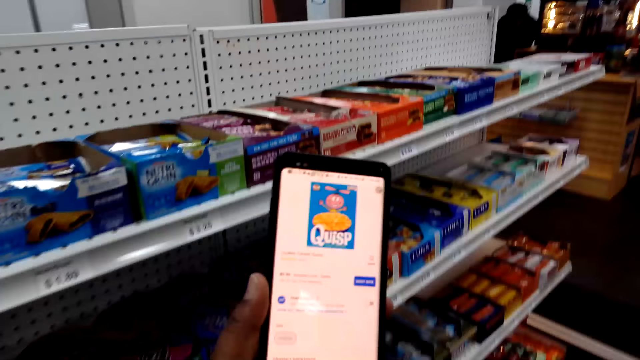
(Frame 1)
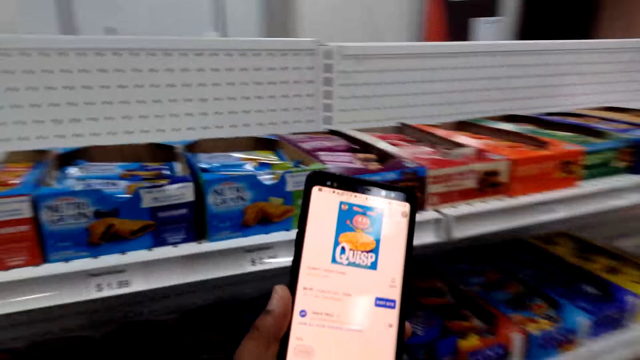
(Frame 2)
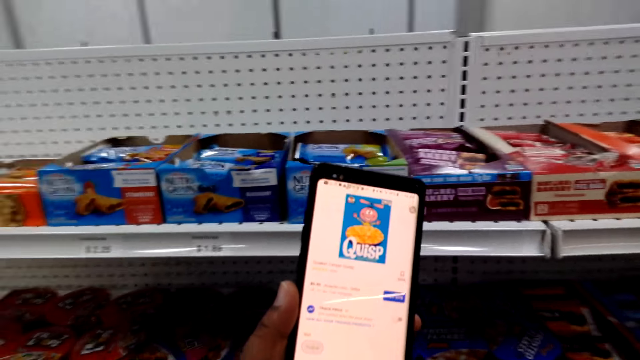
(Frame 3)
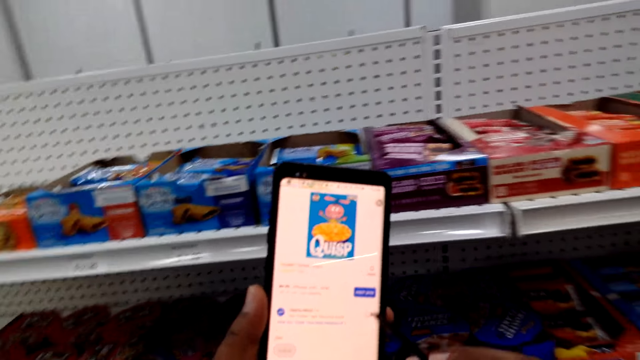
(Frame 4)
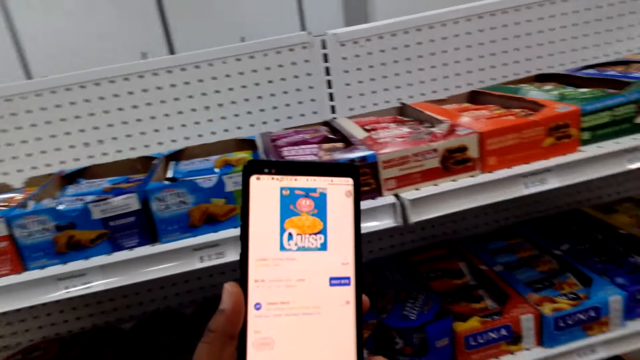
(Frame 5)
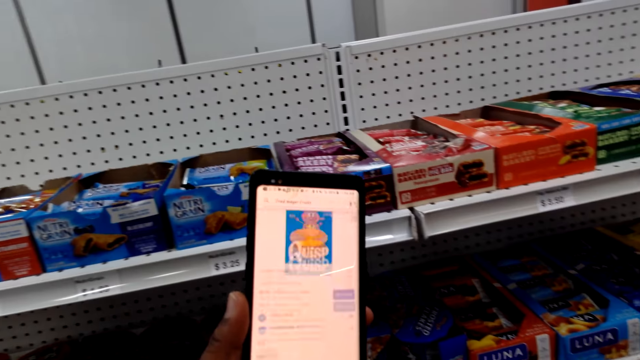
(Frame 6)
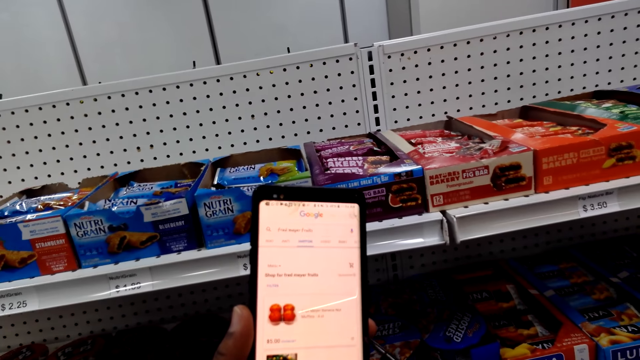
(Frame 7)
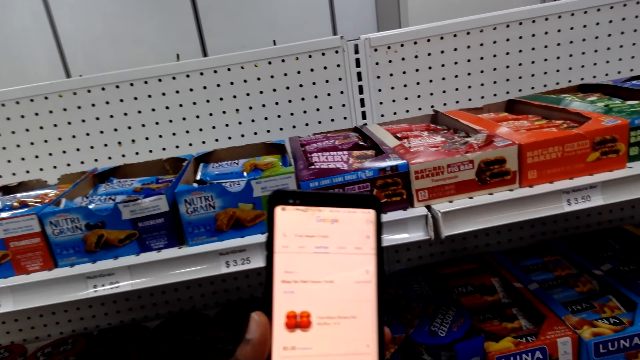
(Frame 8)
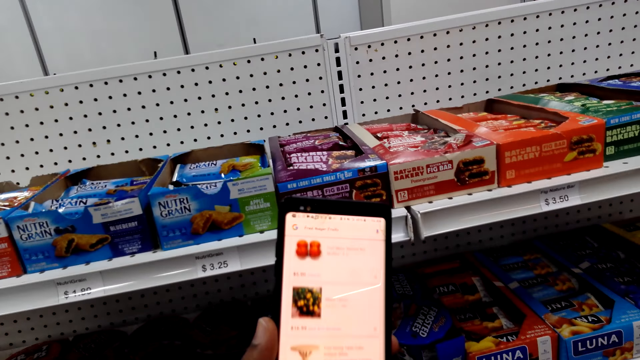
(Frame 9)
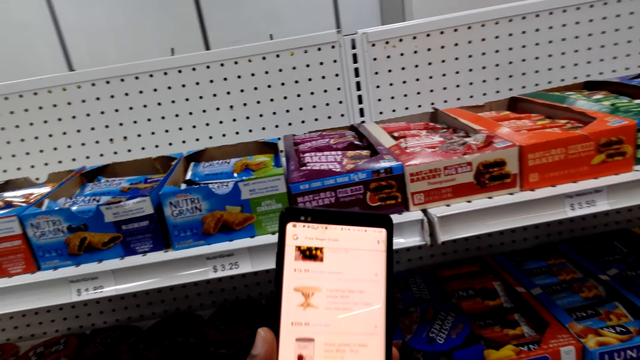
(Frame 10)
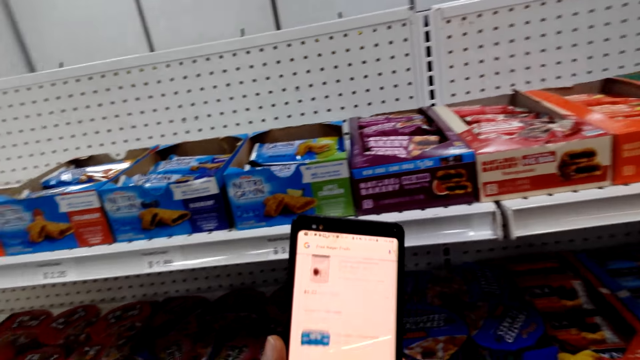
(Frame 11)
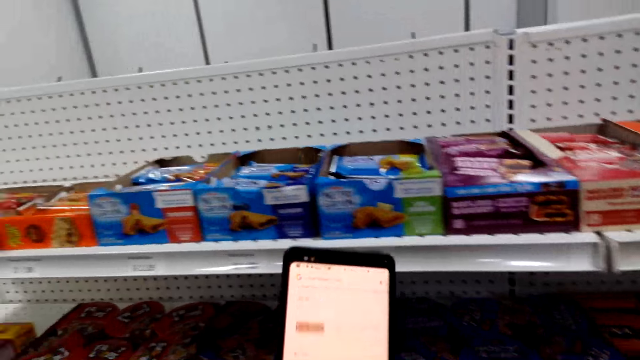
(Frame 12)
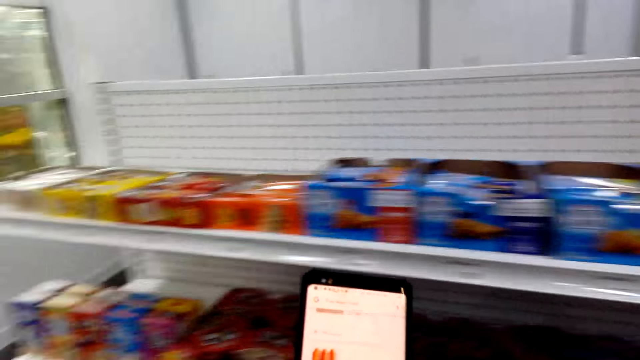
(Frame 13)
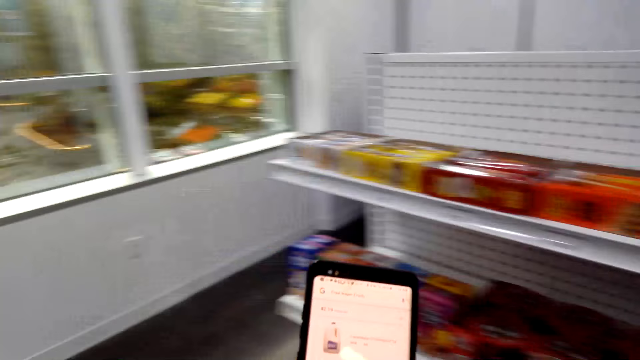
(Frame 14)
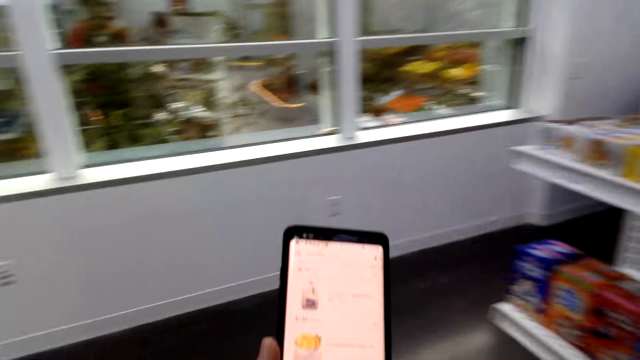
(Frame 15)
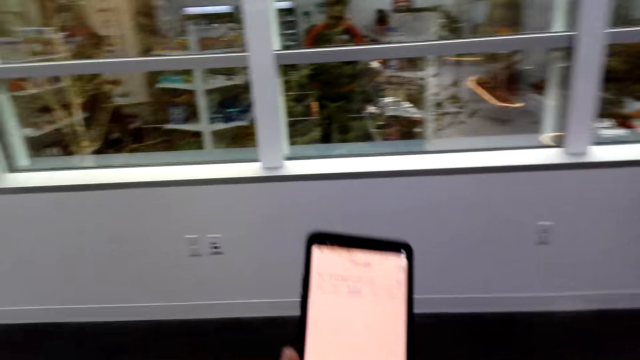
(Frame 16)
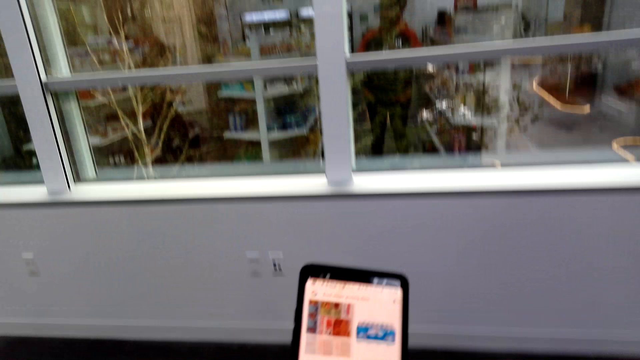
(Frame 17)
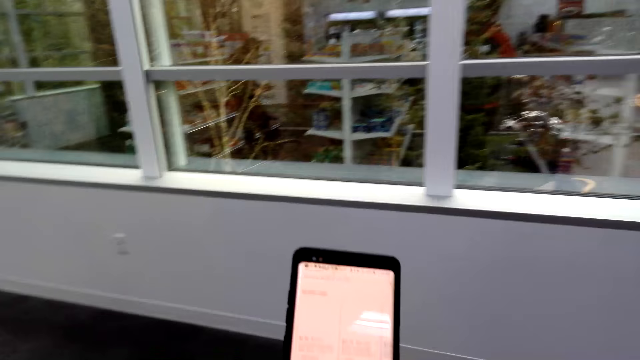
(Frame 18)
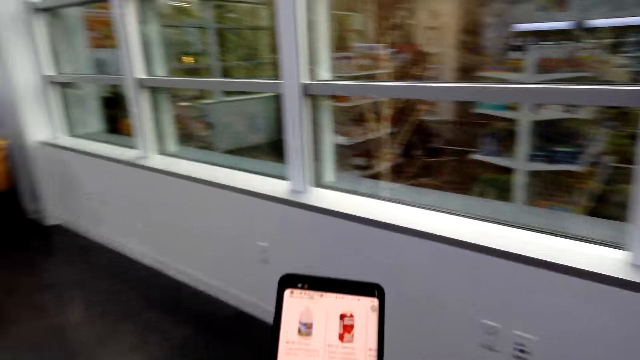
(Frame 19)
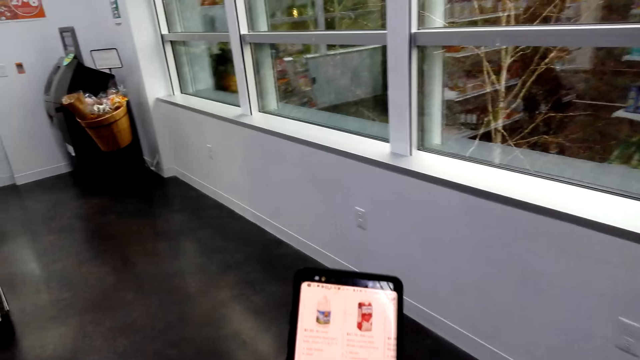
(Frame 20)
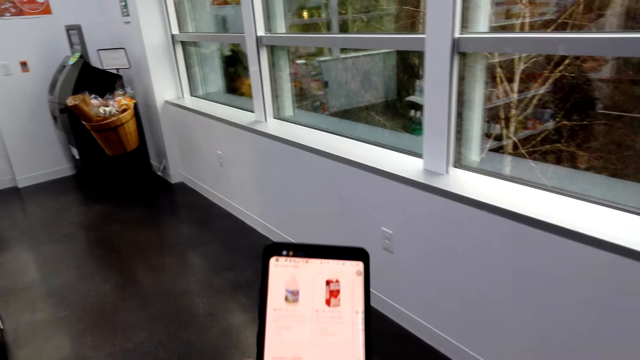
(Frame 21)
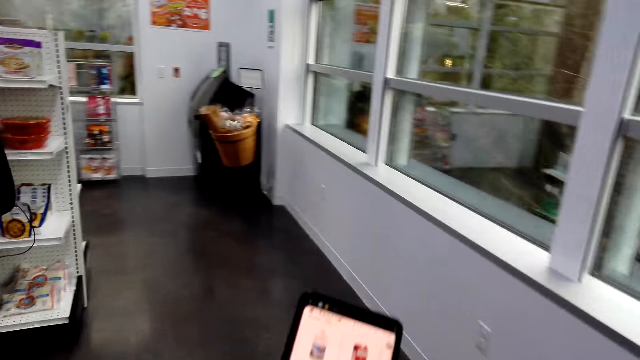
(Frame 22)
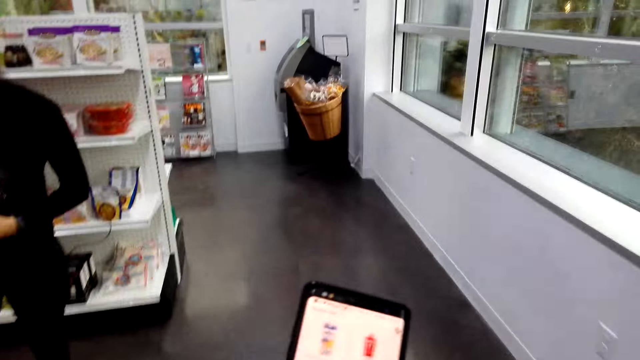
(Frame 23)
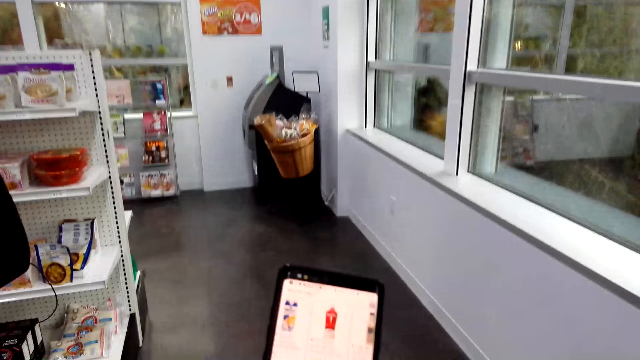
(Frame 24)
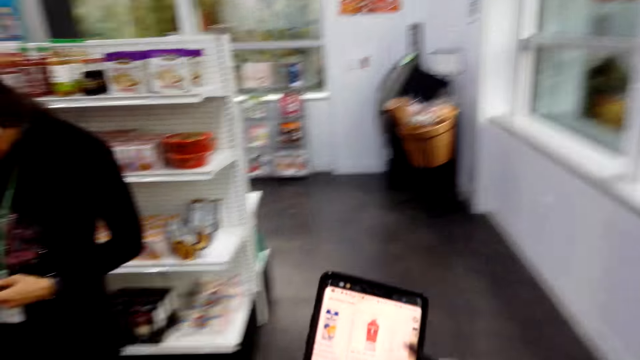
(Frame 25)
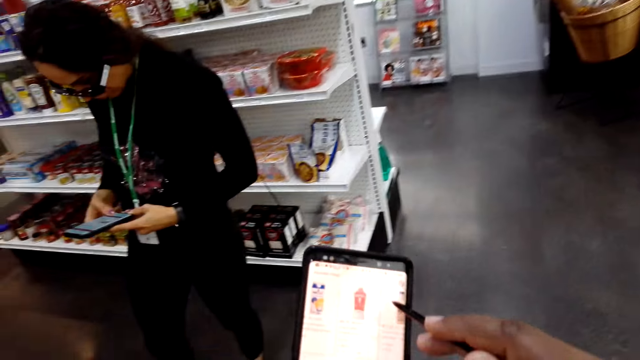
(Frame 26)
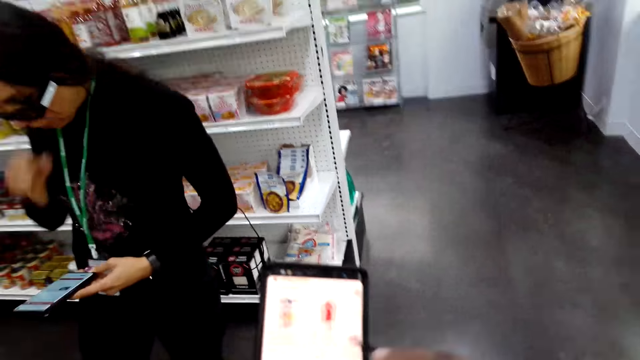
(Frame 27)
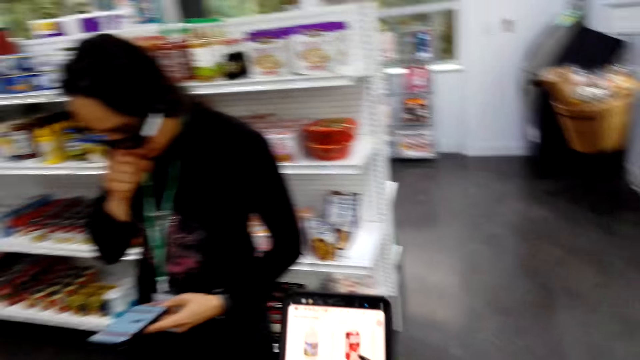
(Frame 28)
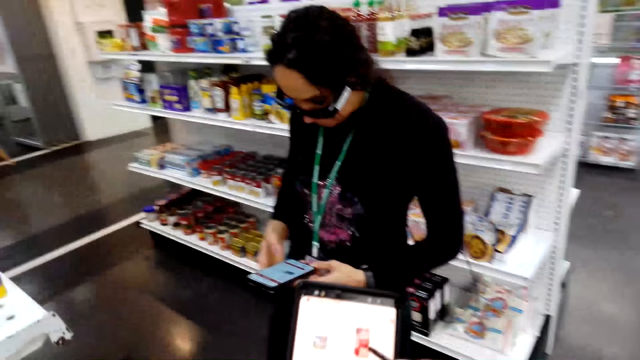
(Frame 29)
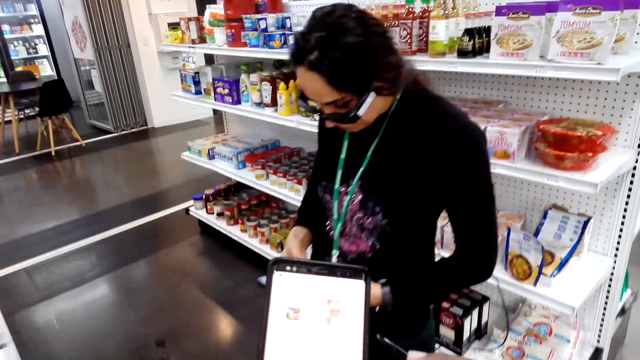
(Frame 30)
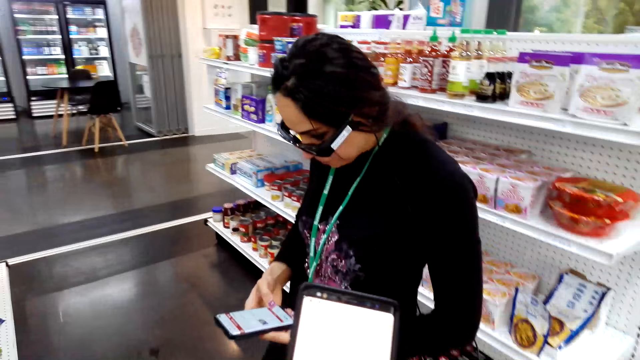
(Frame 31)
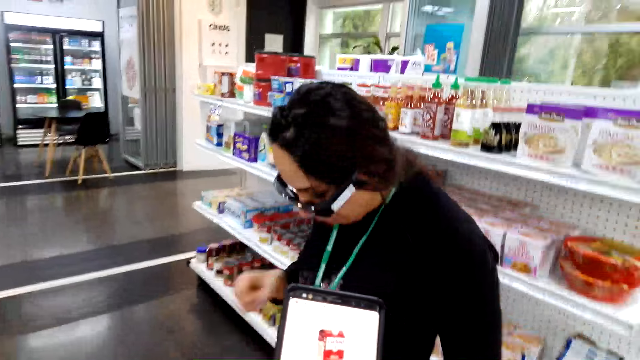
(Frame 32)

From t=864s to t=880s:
The camera wearer looks at the shelf. They swipe on the phone's screen with the stylus pen. They walk around the room. They swipe on the phone's screen with the stylus pen in the store. A lady scrolls a phone with both hands. The lady stands in the store, coughs and lowers her hand. The camera wearer swipes on the phone's screen with the stylus pen again.

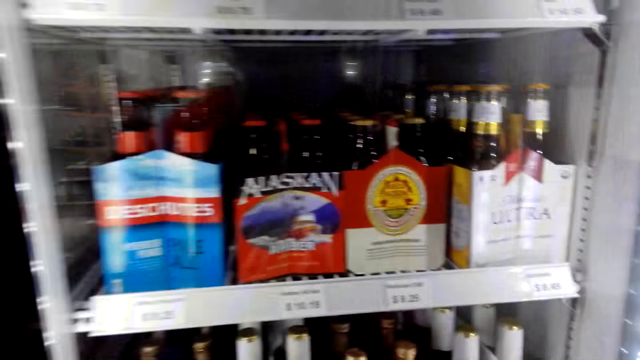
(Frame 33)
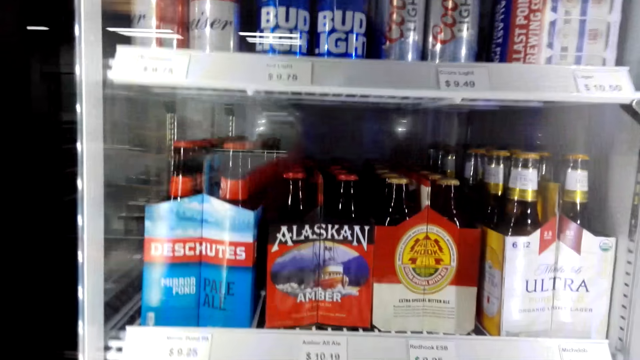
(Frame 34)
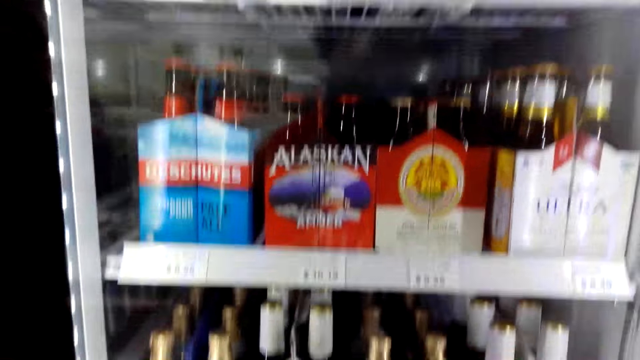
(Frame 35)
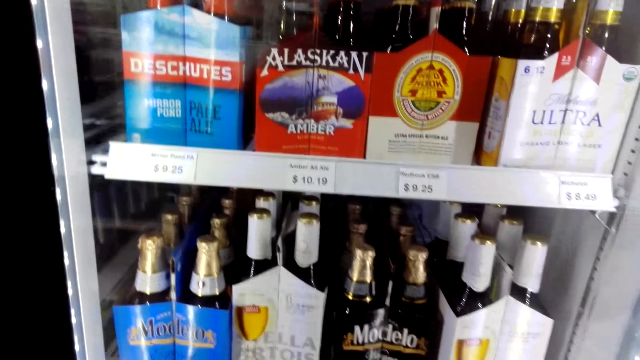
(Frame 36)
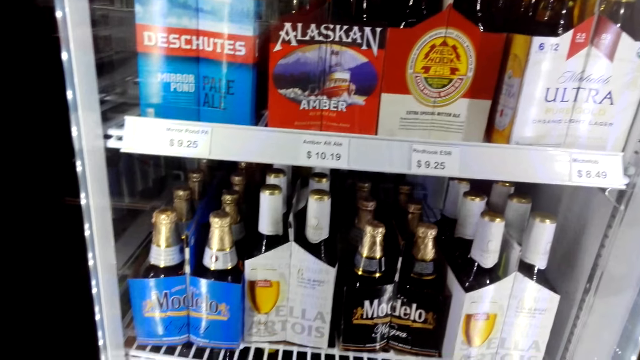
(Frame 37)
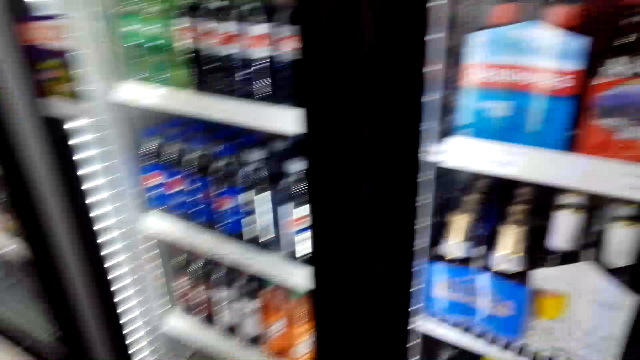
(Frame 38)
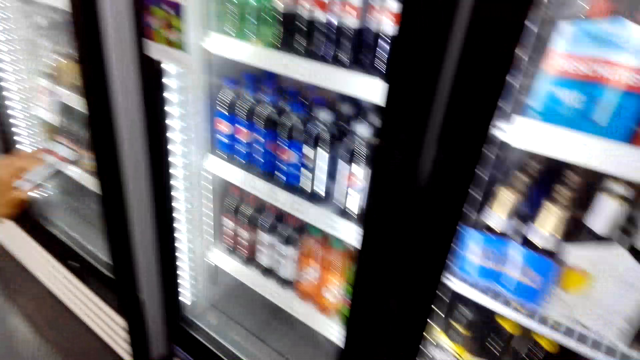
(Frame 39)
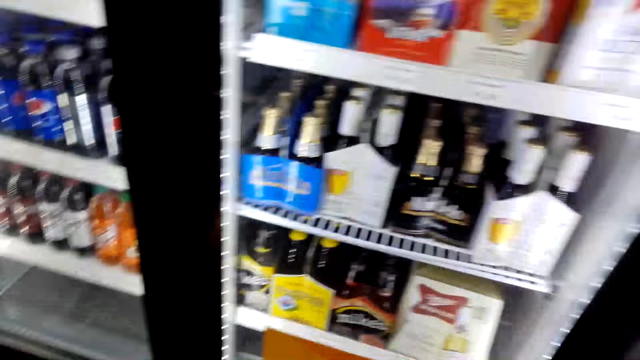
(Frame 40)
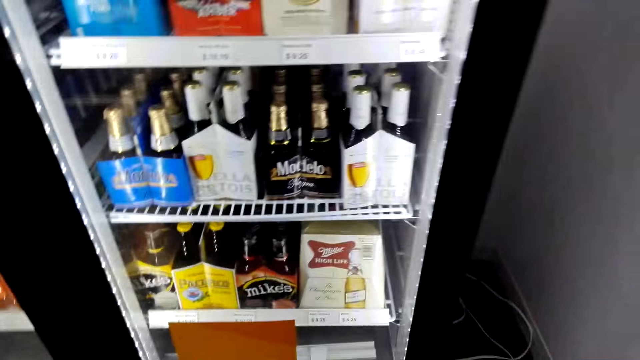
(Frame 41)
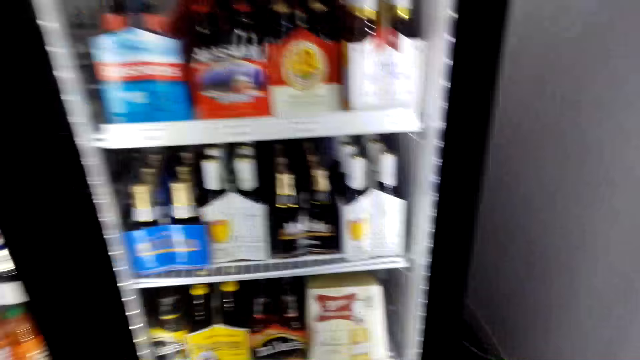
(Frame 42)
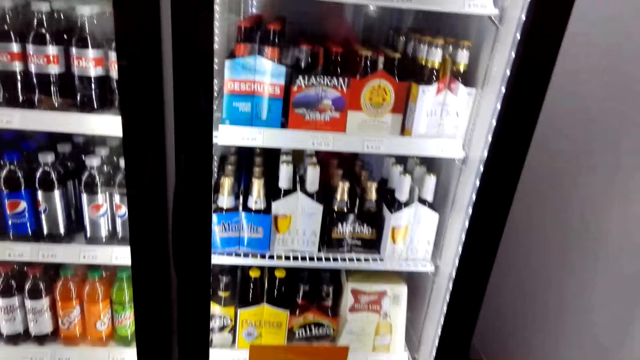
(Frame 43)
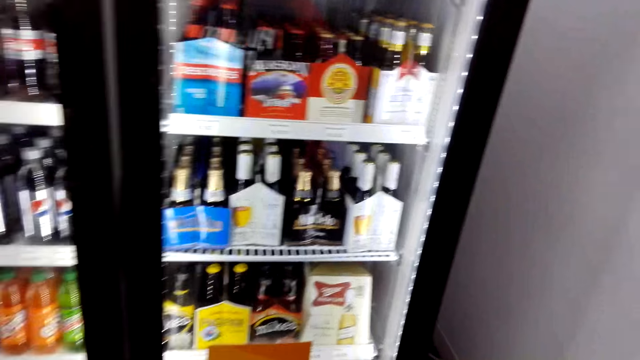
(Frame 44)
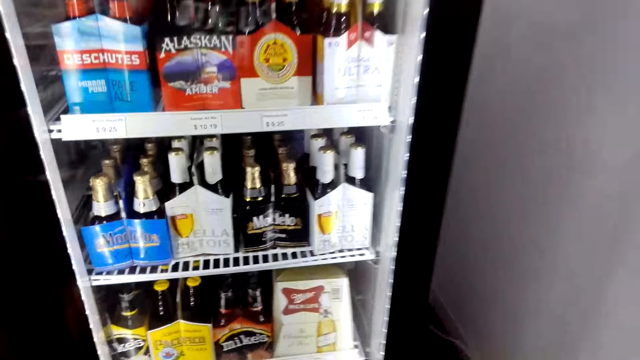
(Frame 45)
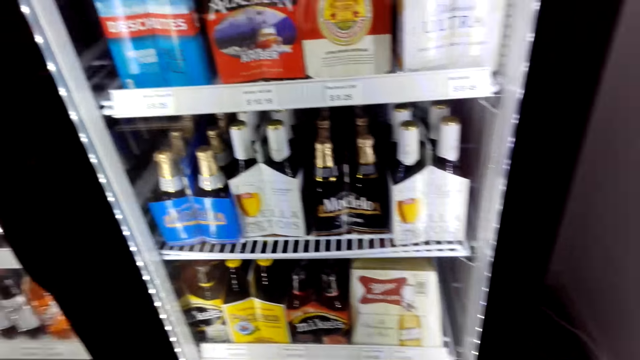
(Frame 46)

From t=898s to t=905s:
The camera wearer stands in front of a glass door fridge.
